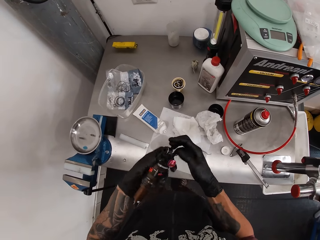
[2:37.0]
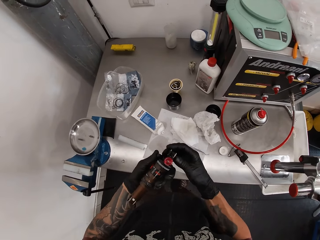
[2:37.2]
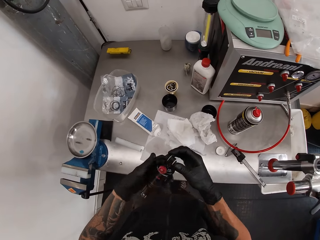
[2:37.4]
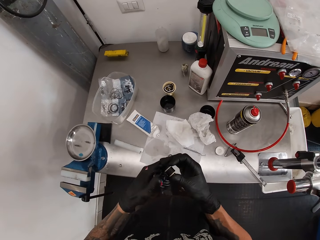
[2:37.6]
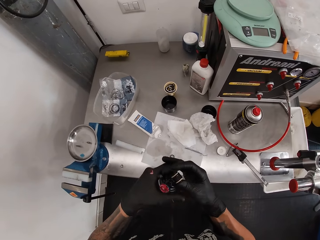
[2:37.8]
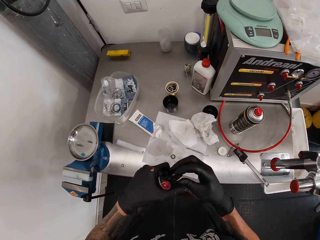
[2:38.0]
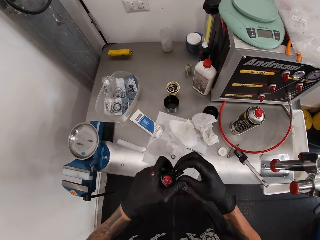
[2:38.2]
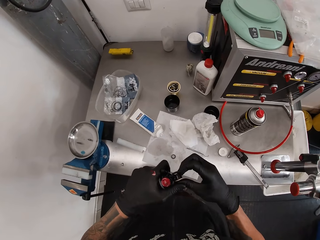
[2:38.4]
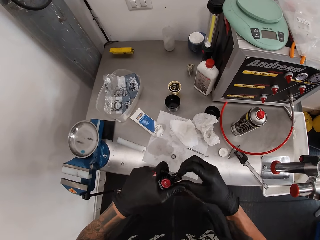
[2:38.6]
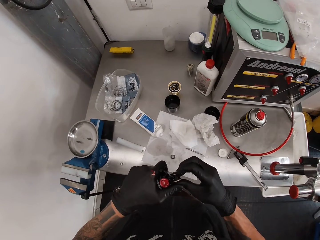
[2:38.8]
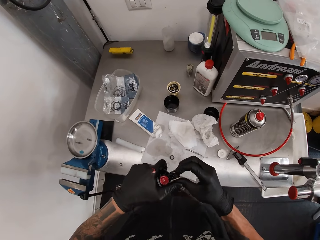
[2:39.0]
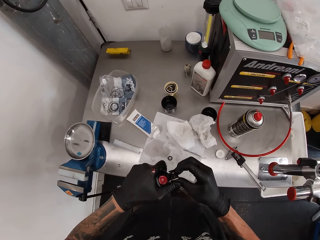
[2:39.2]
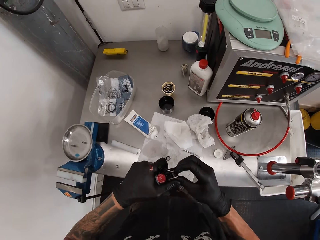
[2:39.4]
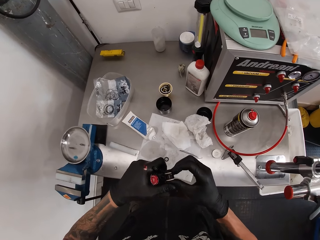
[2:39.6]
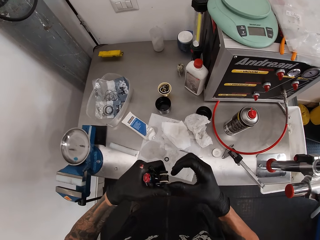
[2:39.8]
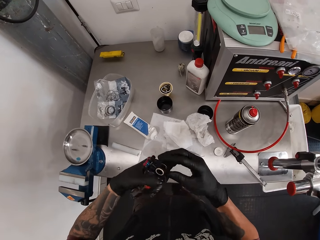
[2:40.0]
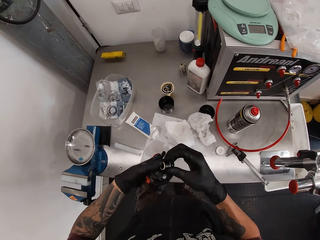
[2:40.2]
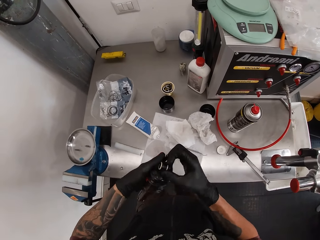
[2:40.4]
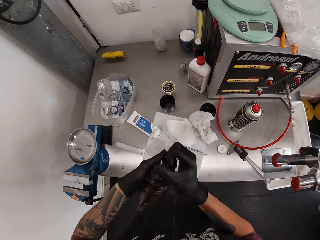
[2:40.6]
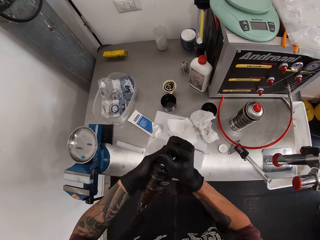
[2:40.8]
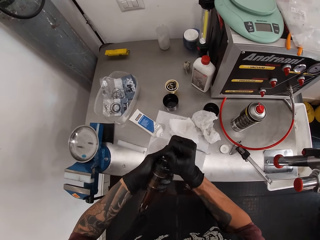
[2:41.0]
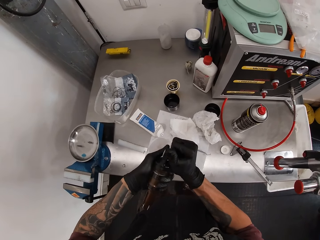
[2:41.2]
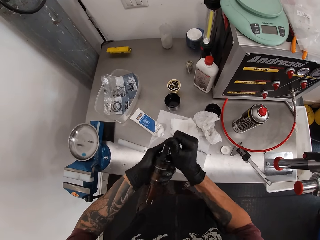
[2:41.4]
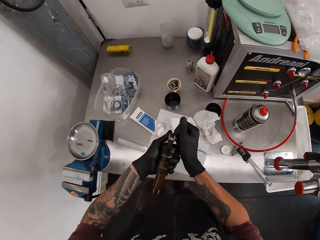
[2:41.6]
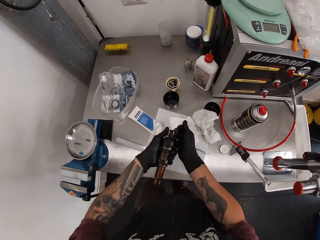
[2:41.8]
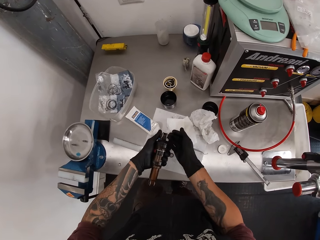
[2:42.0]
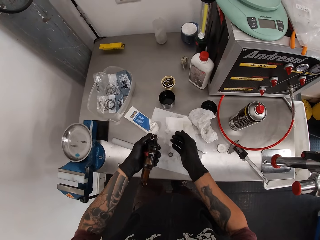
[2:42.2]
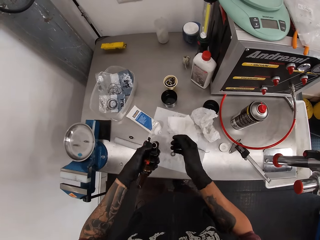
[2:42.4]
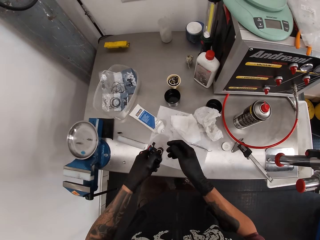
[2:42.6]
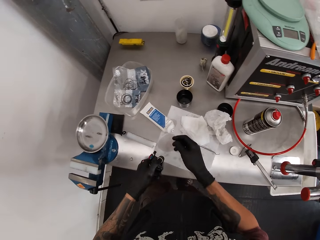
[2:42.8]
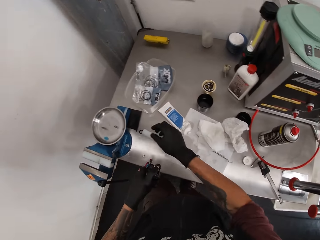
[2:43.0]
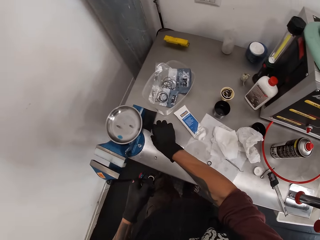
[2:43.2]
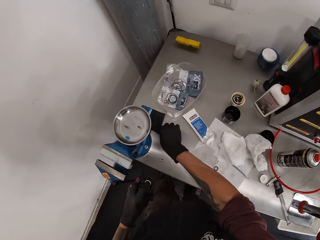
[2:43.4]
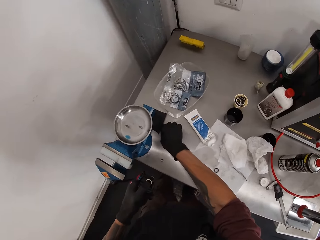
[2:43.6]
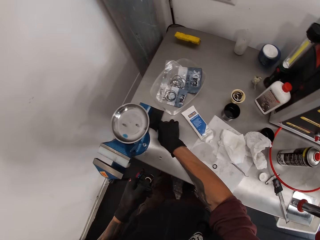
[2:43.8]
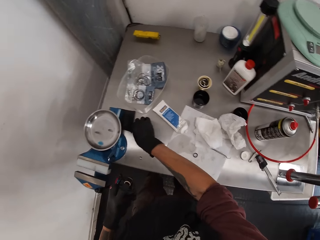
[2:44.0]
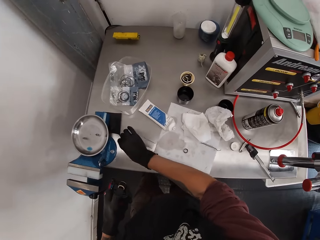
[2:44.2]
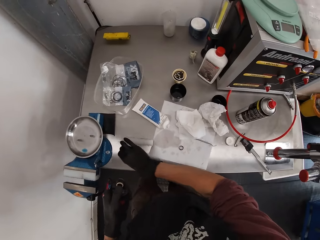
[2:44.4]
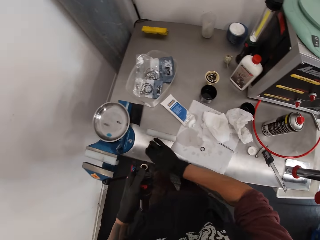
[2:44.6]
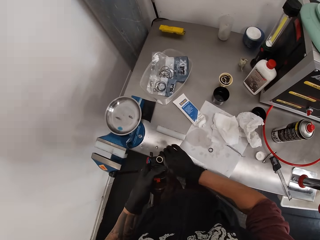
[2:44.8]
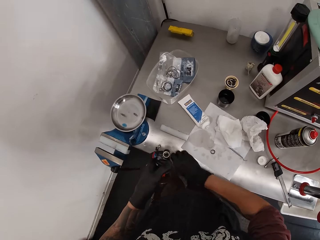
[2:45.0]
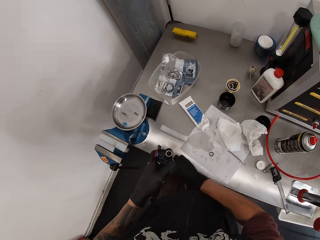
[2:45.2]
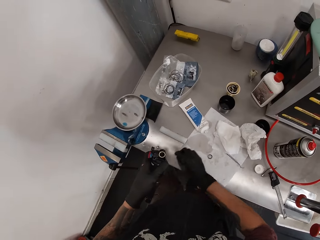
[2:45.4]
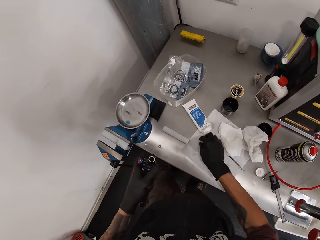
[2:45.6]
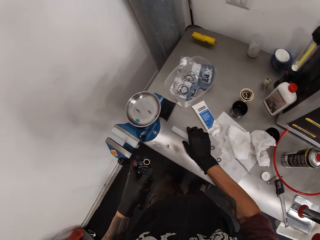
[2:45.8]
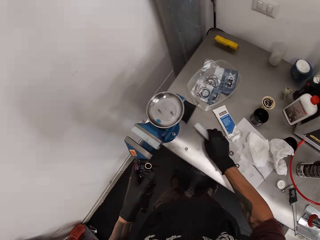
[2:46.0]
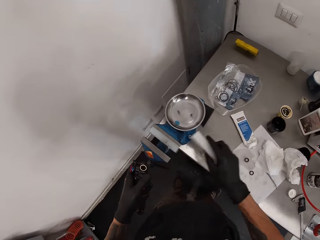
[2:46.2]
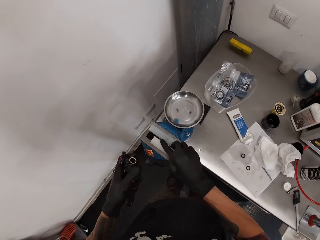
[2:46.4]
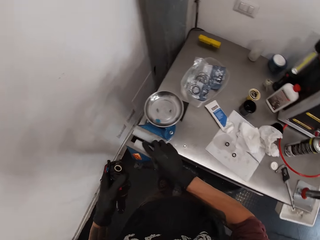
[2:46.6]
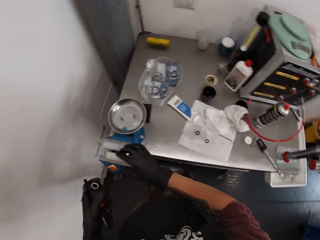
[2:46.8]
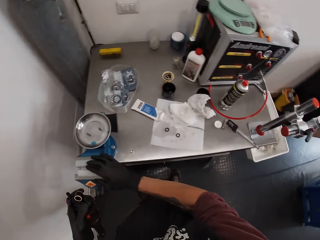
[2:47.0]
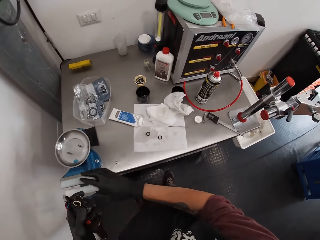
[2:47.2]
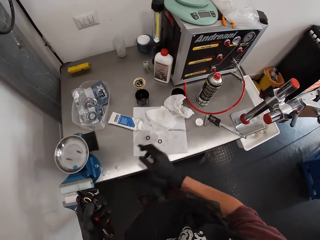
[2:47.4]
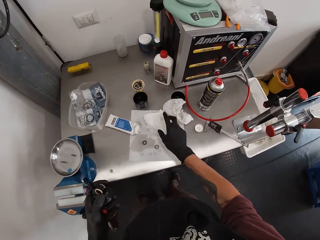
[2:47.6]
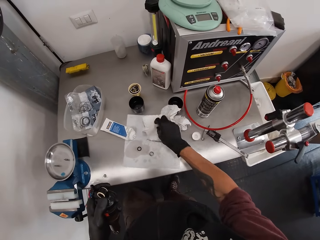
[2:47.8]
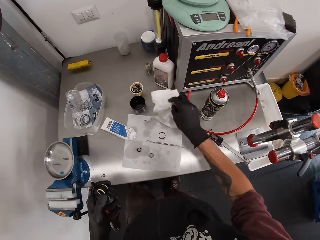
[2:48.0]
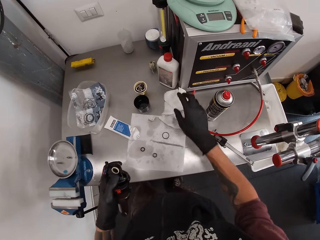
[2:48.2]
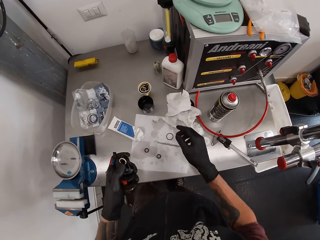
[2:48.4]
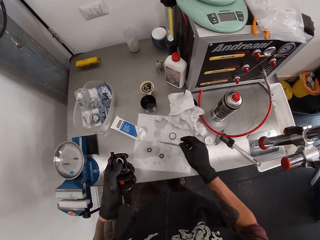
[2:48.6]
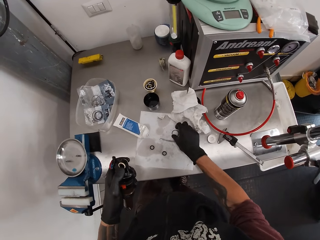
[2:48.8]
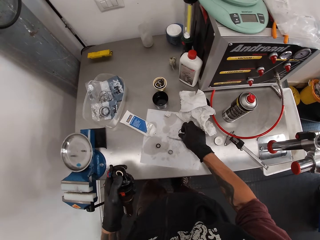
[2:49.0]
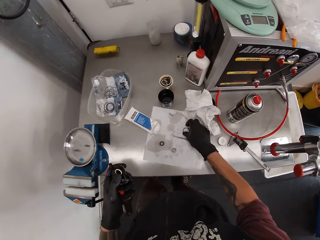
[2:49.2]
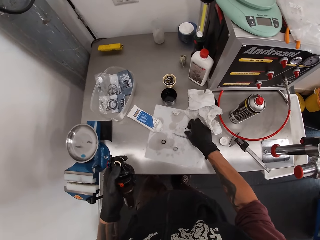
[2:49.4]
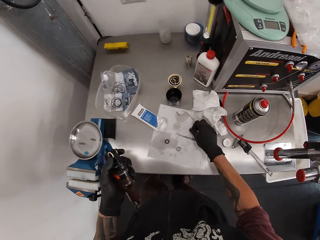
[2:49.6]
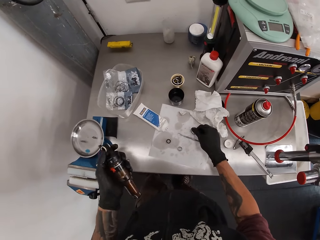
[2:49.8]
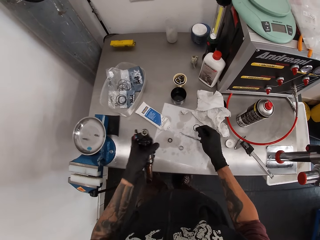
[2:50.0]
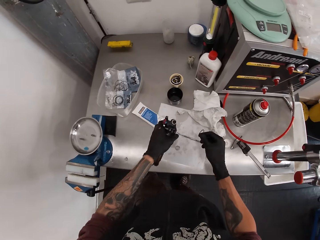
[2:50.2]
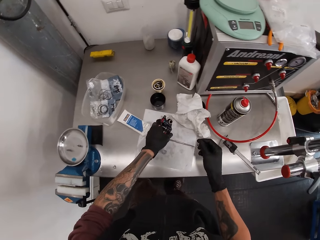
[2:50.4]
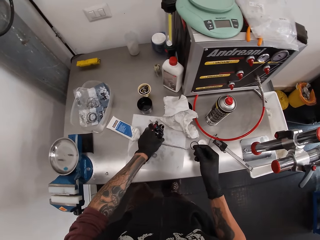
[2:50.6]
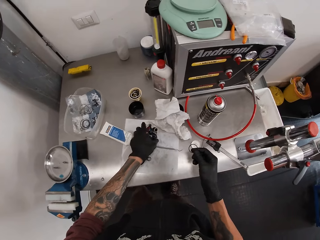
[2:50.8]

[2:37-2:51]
The camera wearer presses the cordless ratchet. He removes a gasket from the fox float in his left hand with his right hand. He picks up the rubber band on the table. He moves the gasket on the workshop table with his right hand. He picks up the bench vice part on the table with his right hand. He fixes the part in his right hand on the bench vice. He moves the tissue paper on the workshop table with his right hand. He picks up the gasket on the workshop table with his right hand.

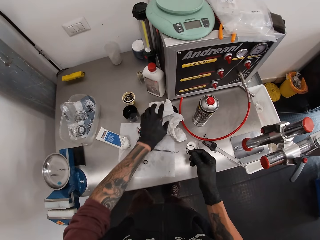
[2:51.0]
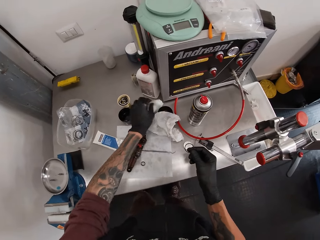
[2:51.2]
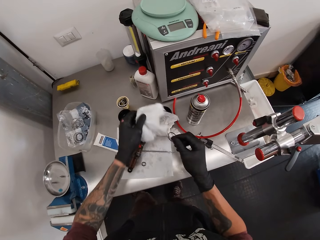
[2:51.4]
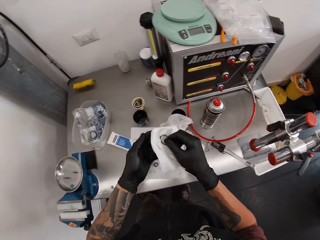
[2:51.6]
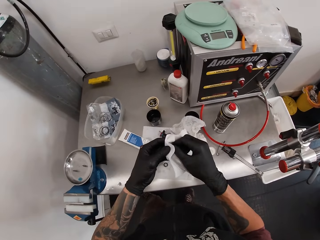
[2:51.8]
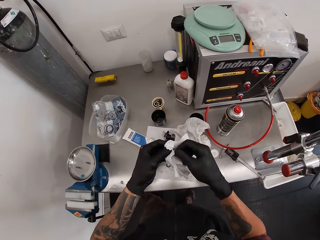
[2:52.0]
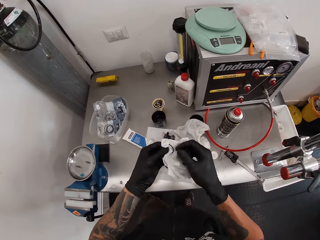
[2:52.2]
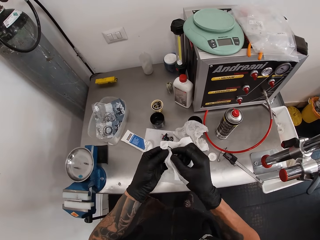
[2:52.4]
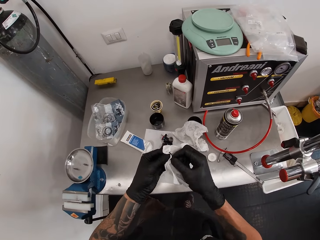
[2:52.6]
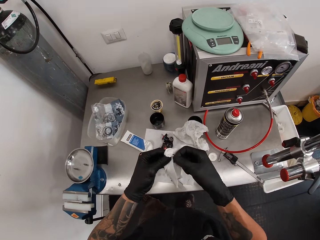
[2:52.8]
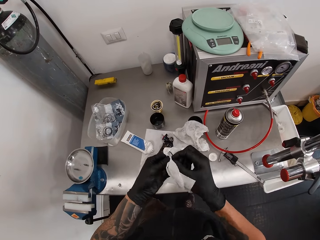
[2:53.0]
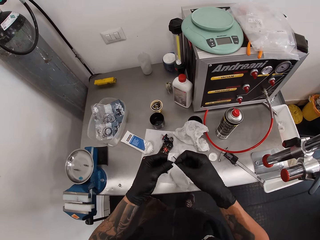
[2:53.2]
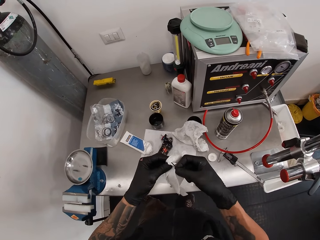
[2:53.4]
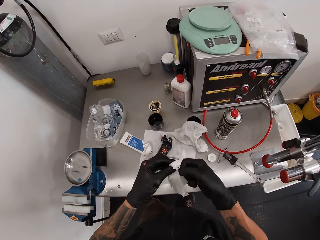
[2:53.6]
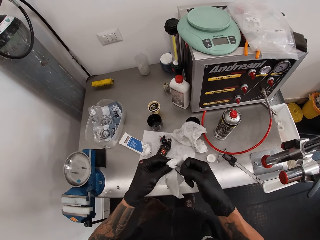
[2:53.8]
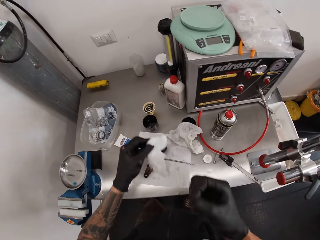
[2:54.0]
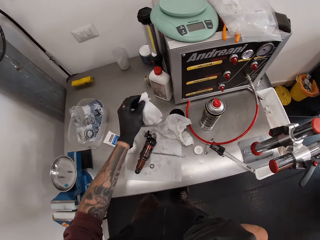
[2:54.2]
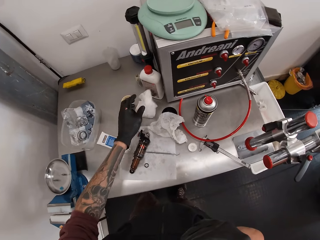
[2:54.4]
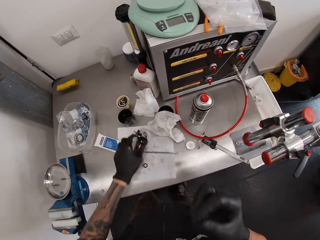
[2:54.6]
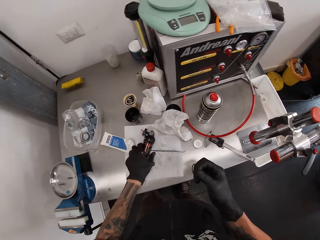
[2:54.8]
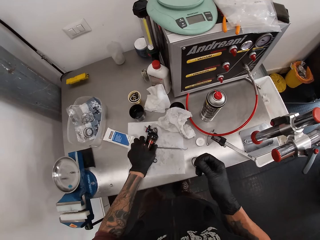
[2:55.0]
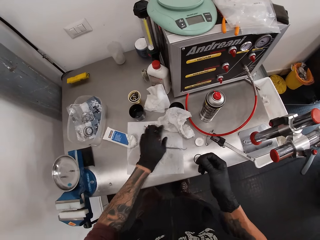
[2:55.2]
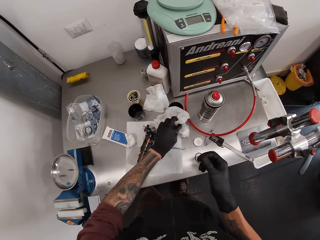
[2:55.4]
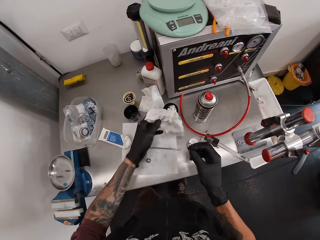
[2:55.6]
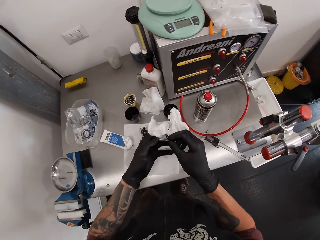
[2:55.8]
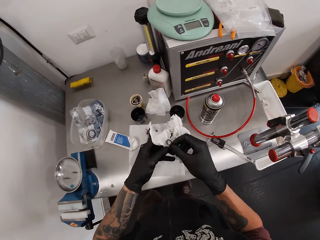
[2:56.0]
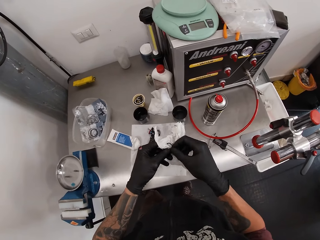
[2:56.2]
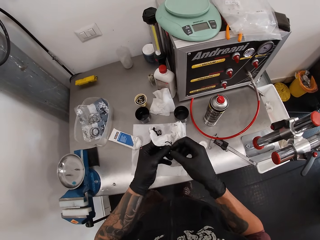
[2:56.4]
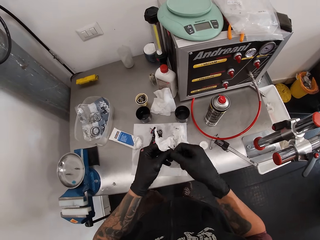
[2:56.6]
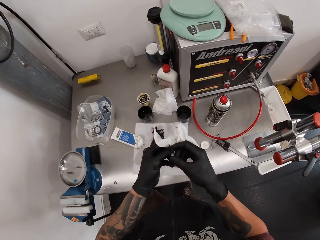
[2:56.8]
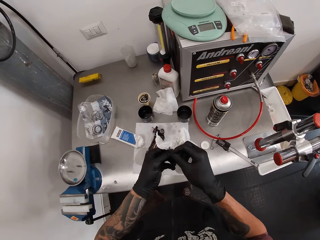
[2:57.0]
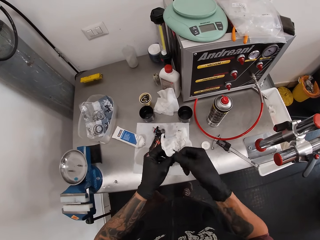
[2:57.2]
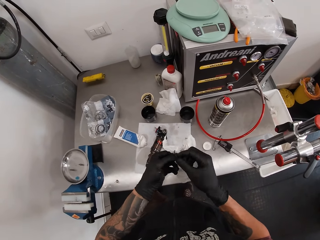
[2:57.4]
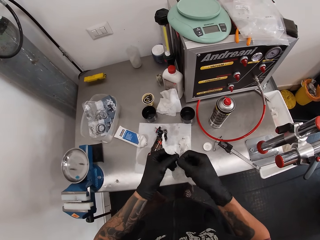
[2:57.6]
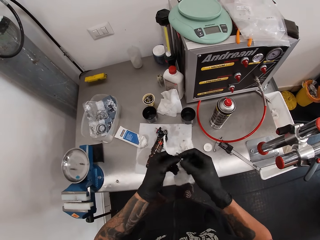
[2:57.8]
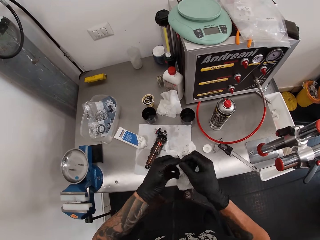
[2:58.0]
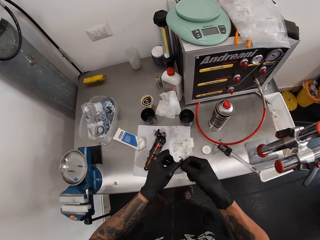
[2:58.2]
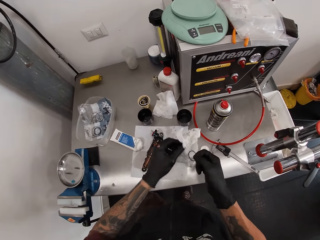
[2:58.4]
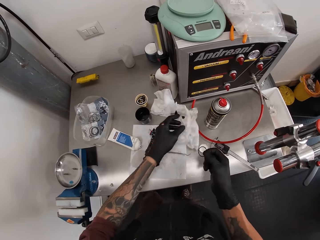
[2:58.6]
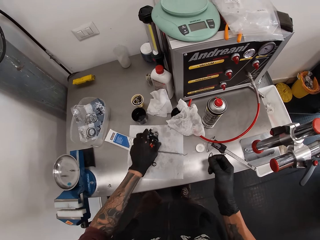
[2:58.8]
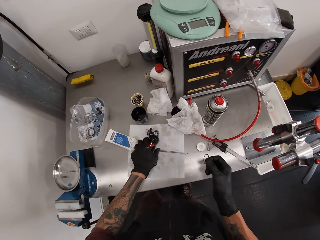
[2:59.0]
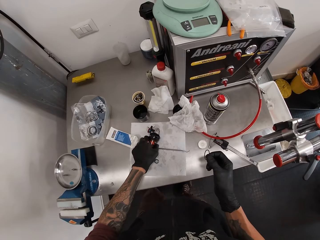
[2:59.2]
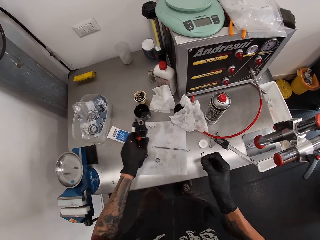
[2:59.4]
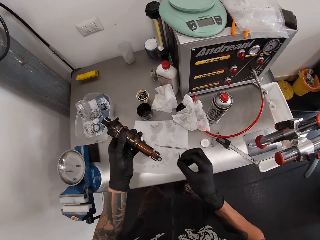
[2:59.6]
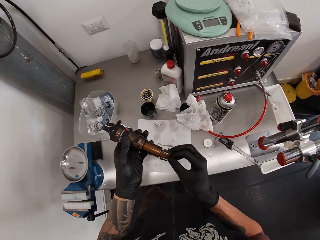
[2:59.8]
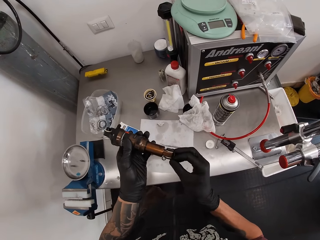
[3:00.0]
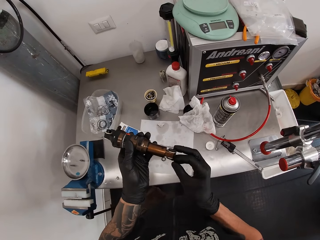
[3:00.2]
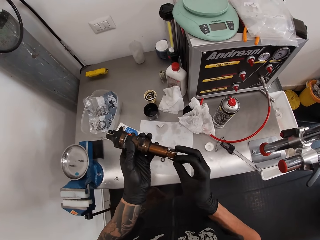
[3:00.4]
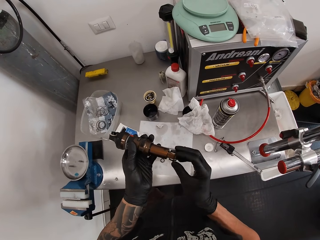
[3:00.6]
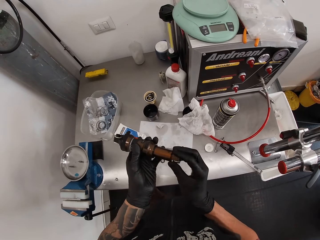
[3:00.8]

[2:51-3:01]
The camera wearer drops the fox float in his left hand on the workshop table. He picks up the tissue paper on the table with his left hand. He cleans the gasket in his right hand with the tissue paper in his left hand. He drops the tissue paper in his left hand on the workshop table. He picks up the tissue paper on the table with his left hand. He cleans the gasket in his right hand with the tissue paper in his left hand. He drops the tissue paper in his left hand on the workshop table. He picks up the fox float on the workshop table with his left hand. He fixes the gasket in his right hand on the fox float in his left hand.
